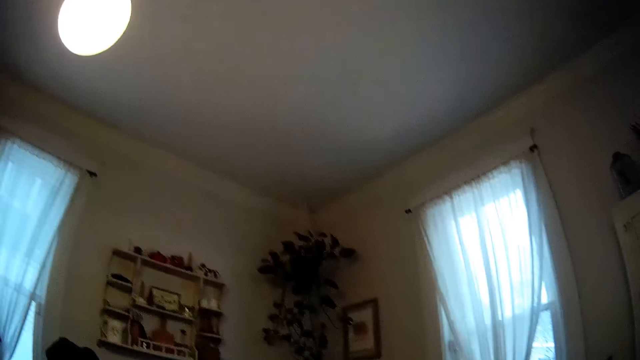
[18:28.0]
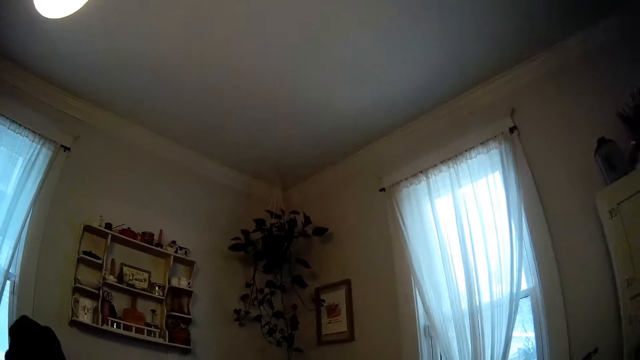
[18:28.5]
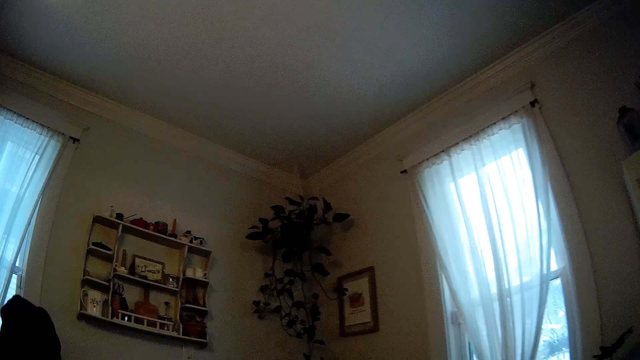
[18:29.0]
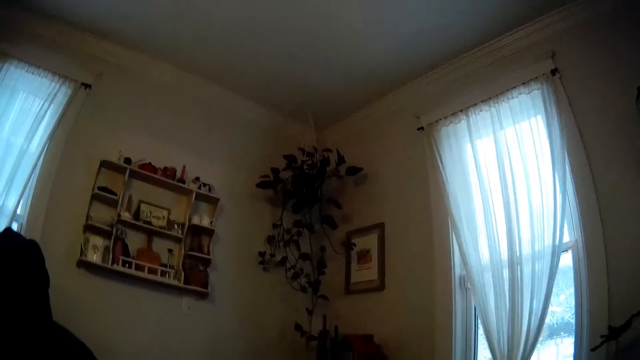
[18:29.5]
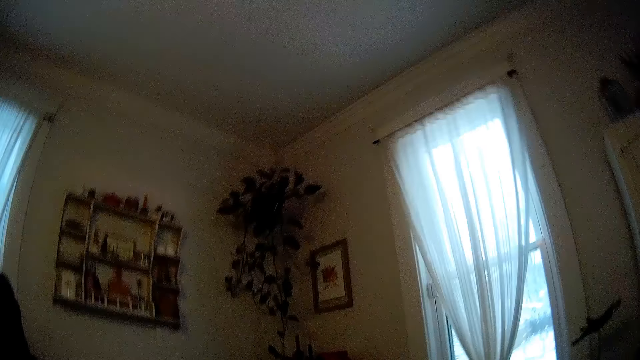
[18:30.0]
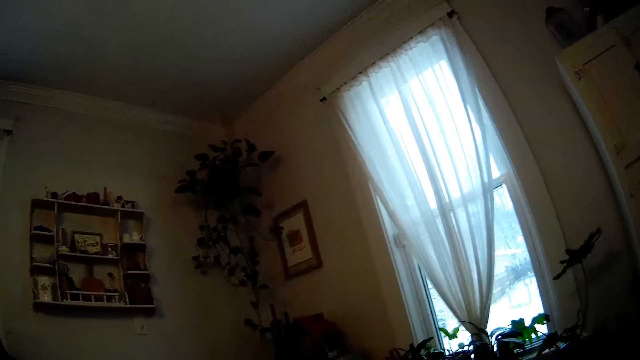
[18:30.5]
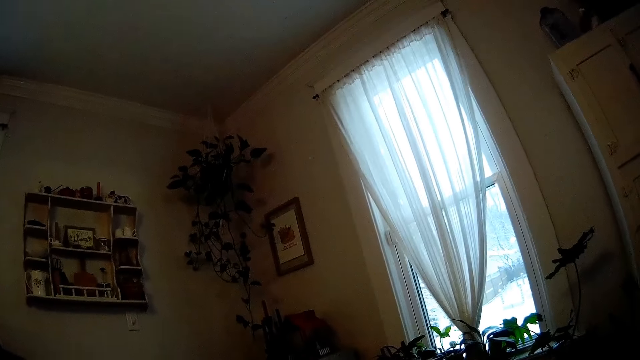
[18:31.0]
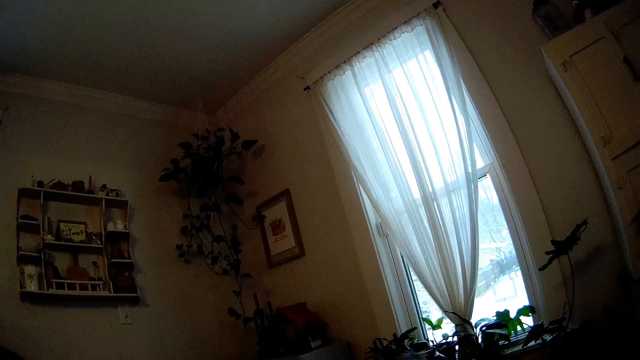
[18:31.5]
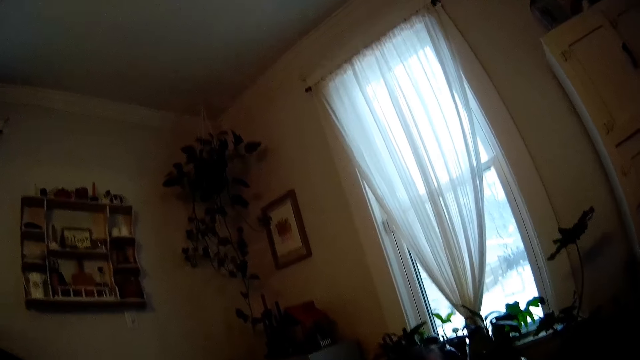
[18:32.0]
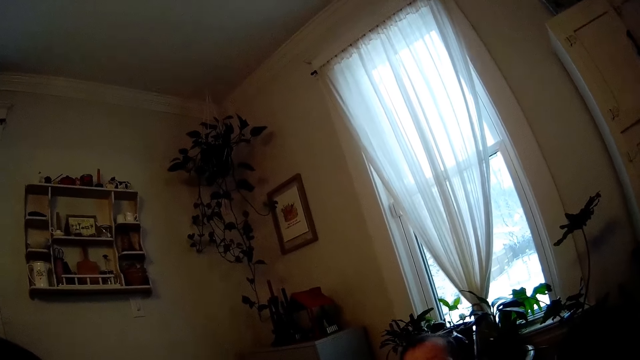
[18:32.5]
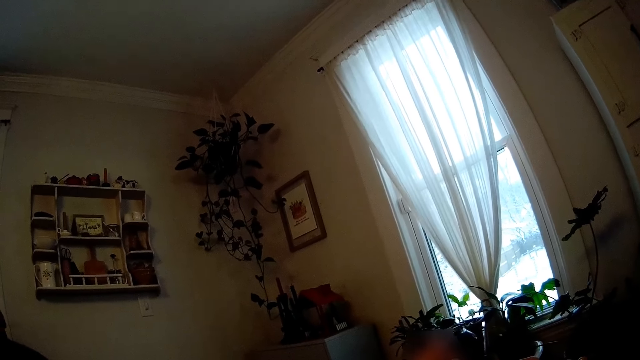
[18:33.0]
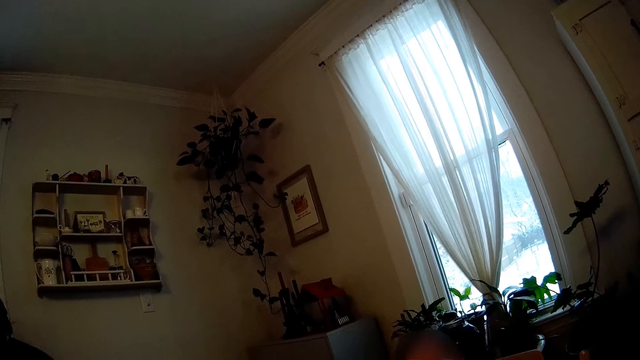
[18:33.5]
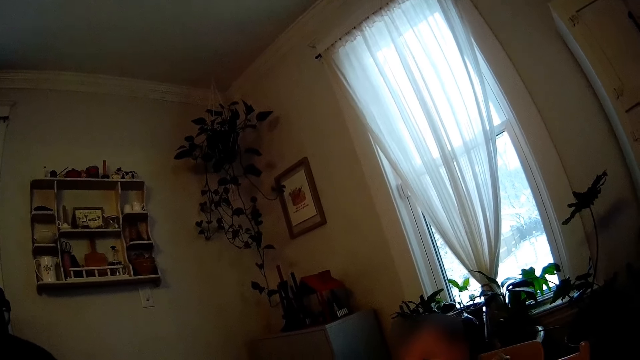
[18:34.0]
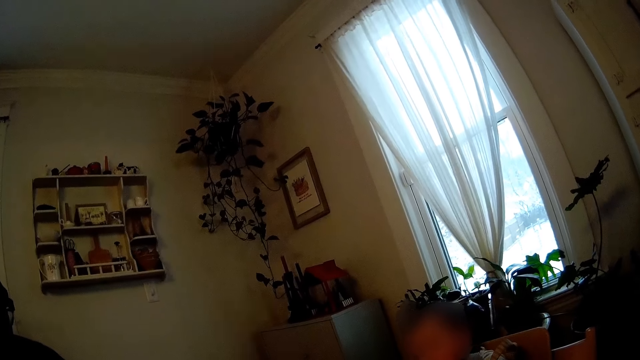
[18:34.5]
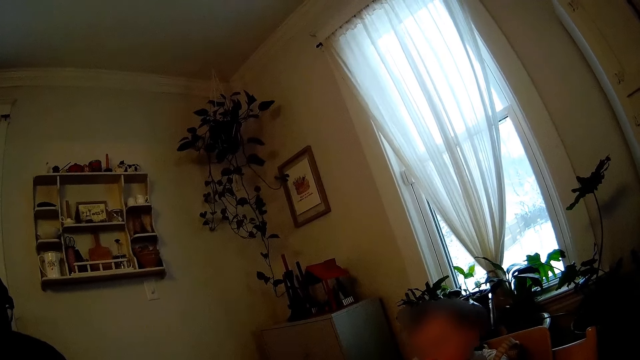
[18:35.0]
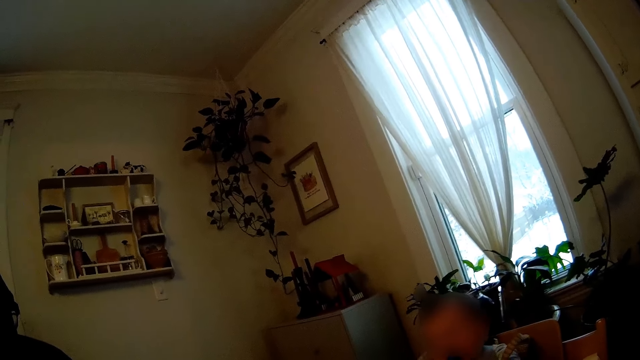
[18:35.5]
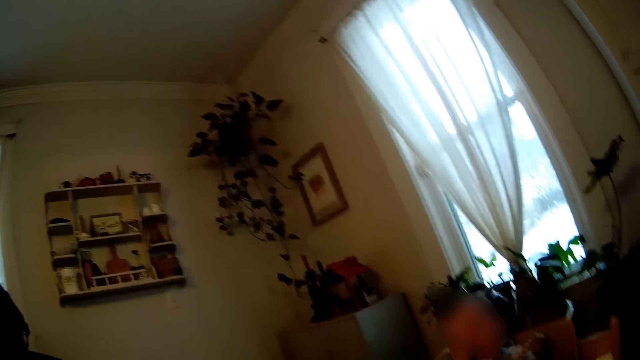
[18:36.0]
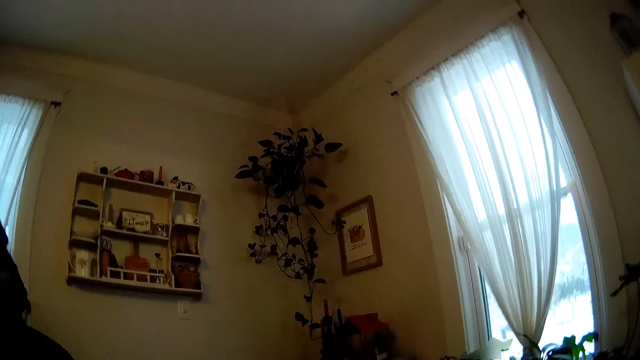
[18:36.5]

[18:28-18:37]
The camera wearer talks to a baby.

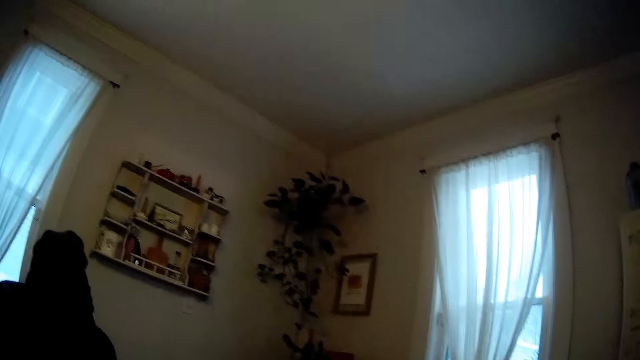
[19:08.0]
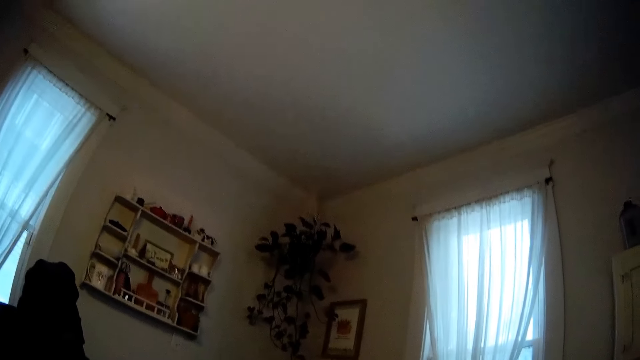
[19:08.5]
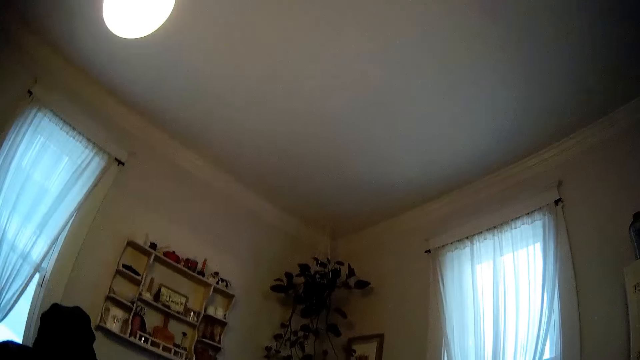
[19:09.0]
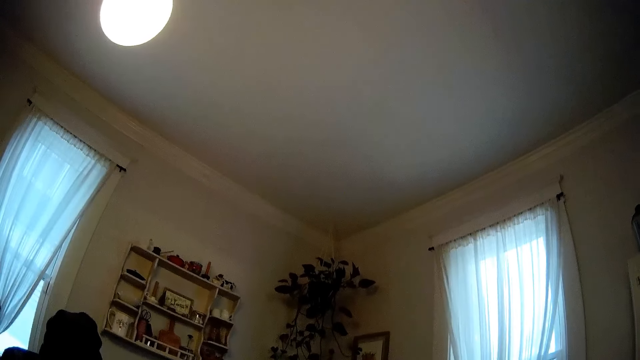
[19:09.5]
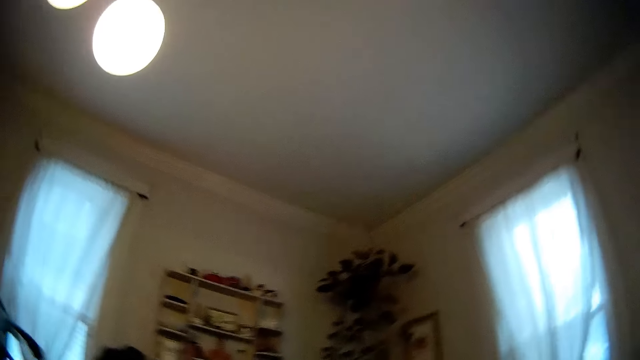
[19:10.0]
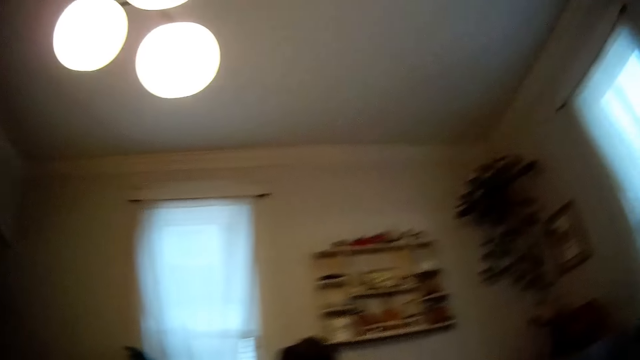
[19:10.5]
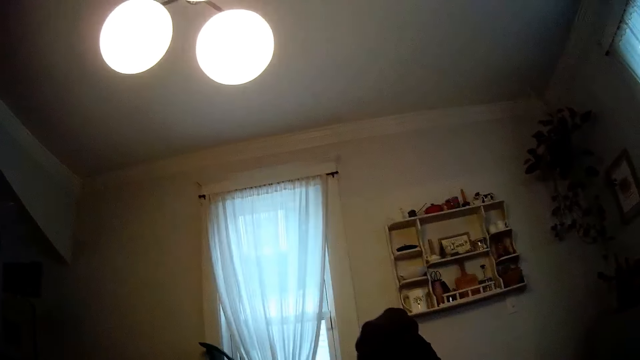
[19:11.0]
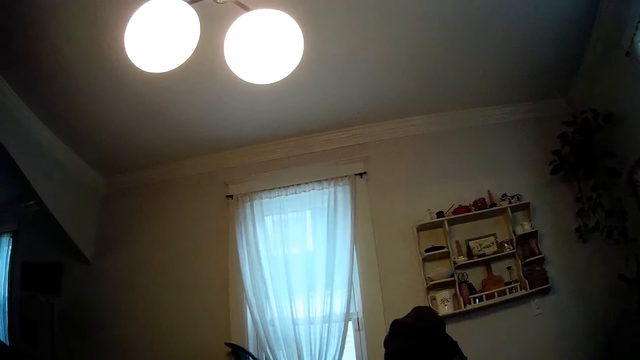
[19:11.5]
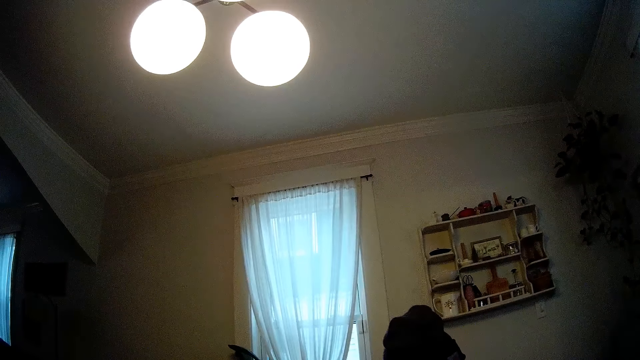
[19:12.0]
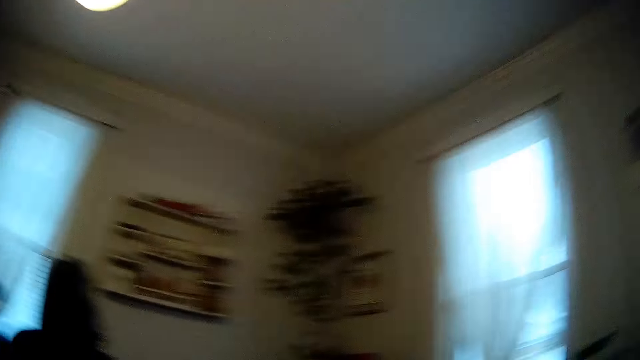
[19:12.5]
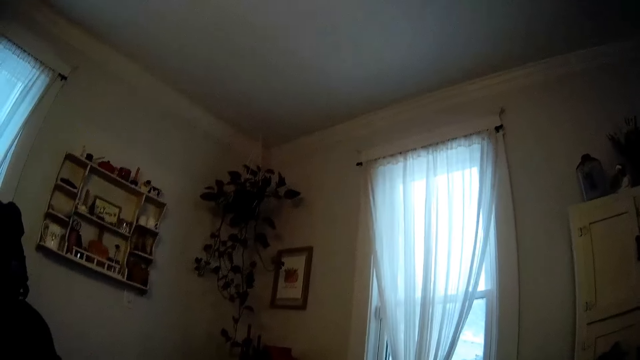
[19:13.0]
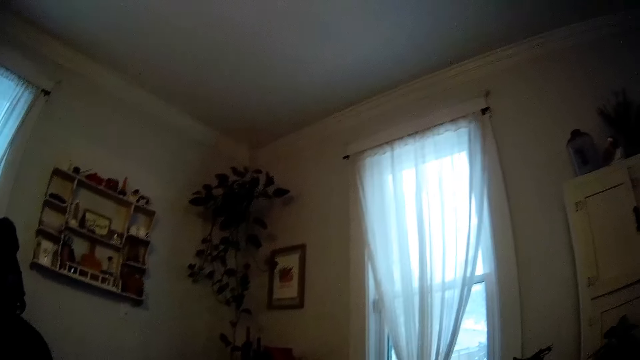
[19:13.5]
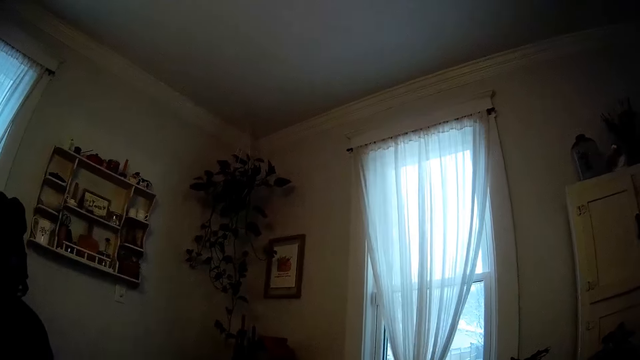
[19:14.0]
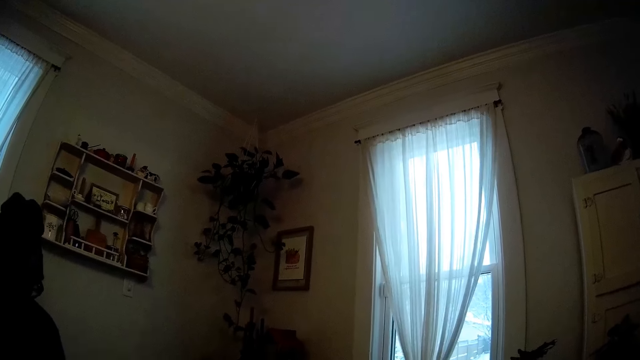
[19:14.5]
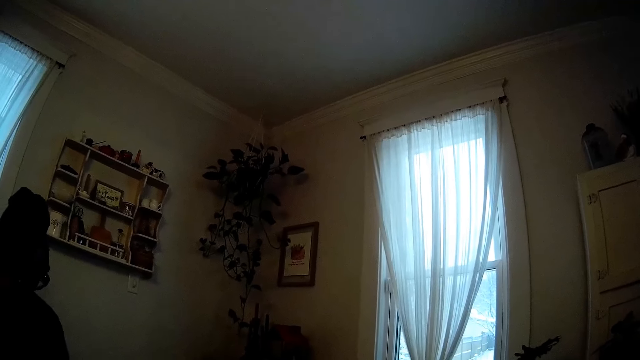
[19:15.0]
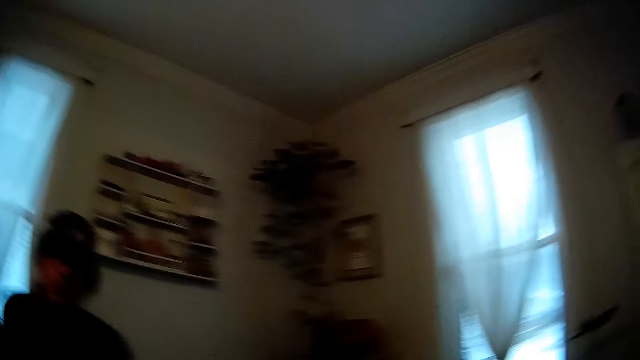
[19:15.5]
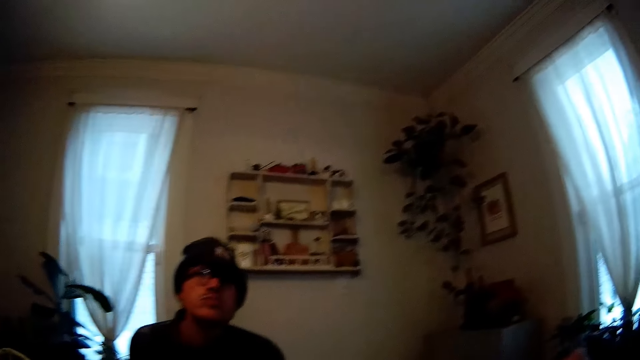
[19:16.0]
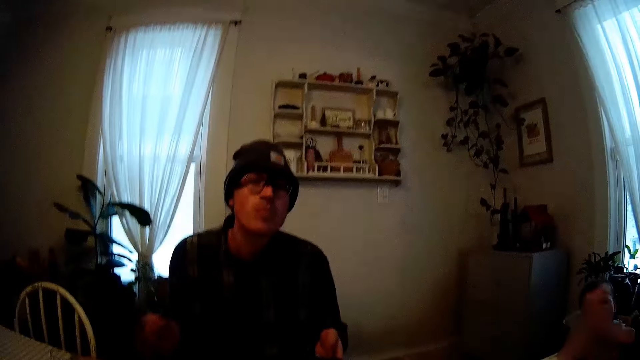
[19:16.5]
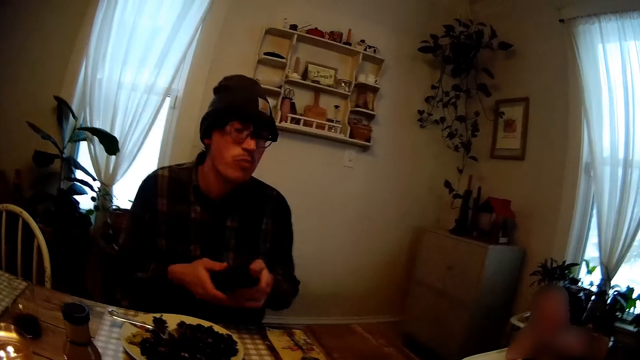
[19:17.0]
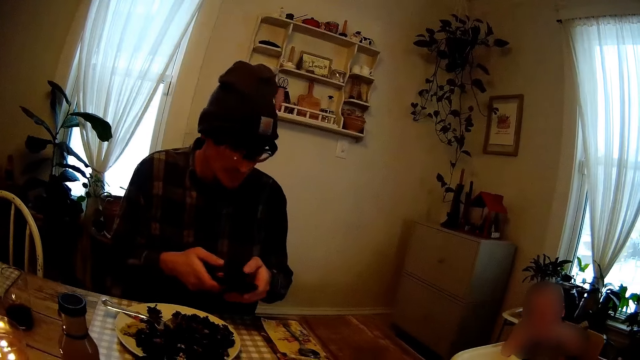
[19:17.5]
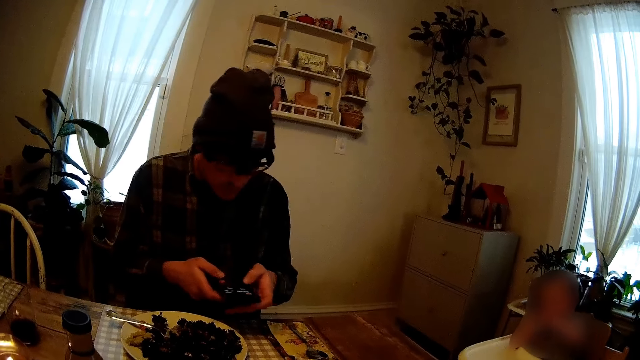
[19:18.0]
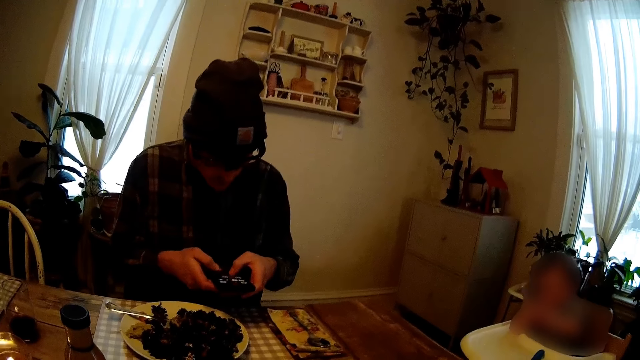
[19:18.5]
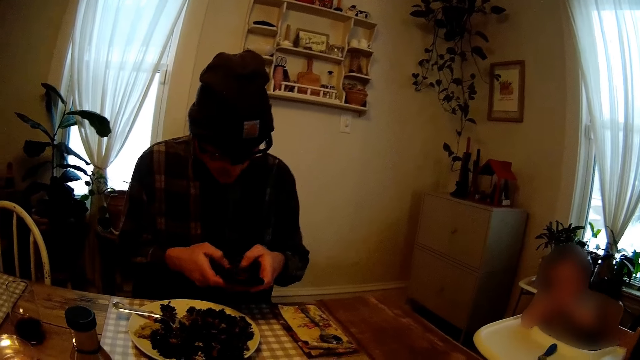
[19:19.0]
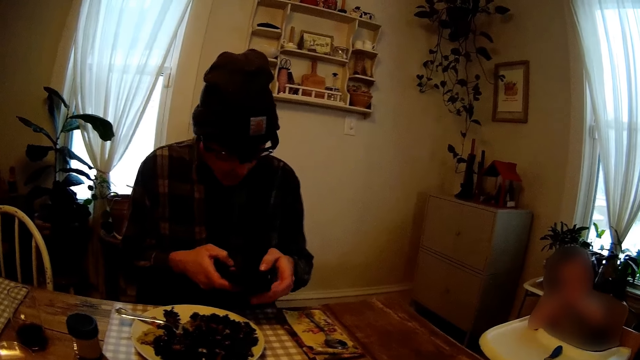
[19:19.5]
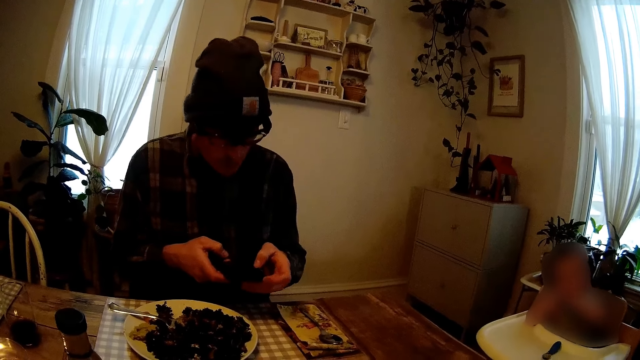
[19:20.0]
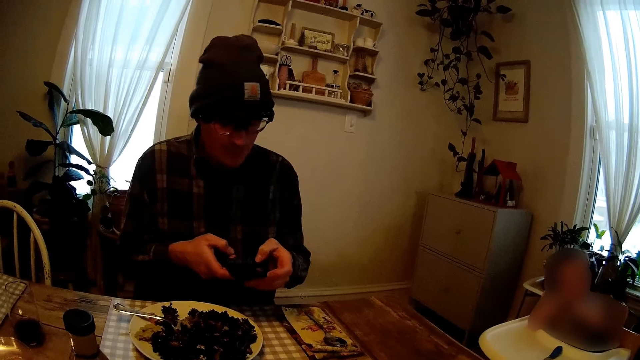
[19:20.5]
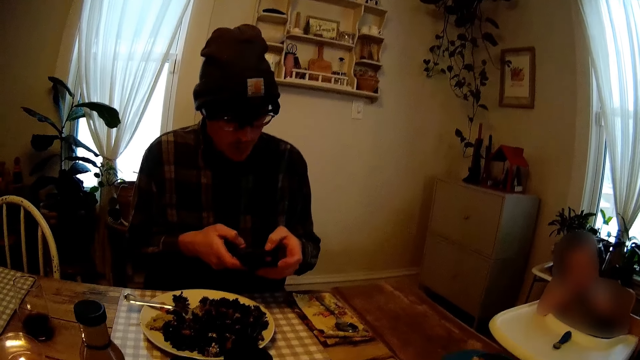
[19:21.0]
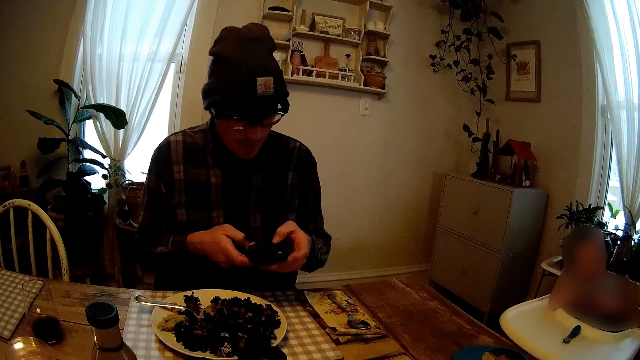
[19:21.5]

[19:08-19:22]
The camera wearer talks to the man. The man replies to the camera wearer. The man holds the phone with both hands. The camera wearer talks to the man. The man taps the phone with both hands and dials the phone.
